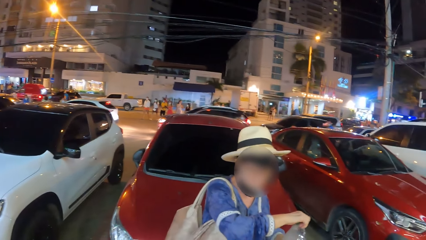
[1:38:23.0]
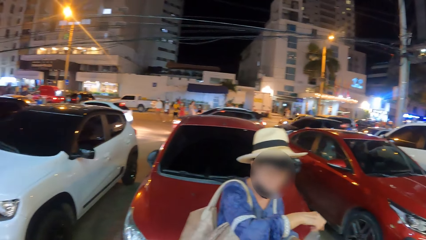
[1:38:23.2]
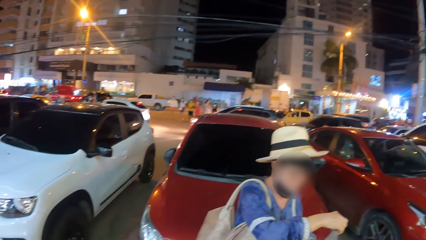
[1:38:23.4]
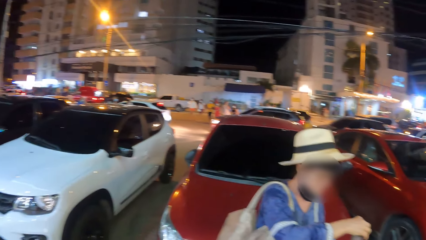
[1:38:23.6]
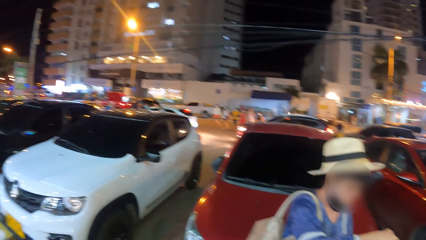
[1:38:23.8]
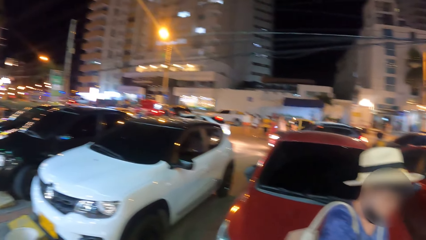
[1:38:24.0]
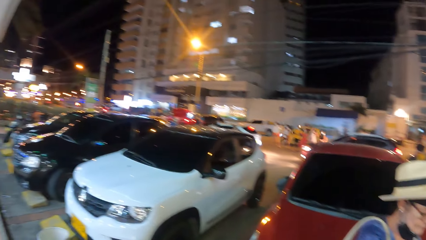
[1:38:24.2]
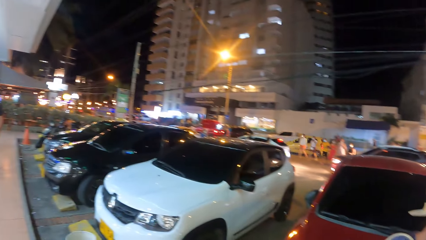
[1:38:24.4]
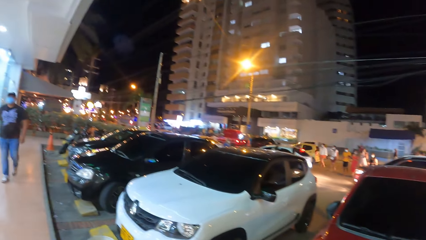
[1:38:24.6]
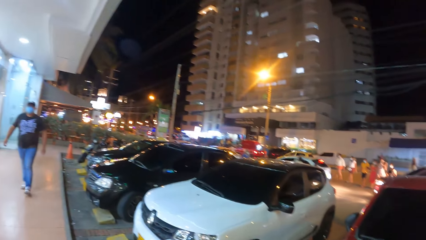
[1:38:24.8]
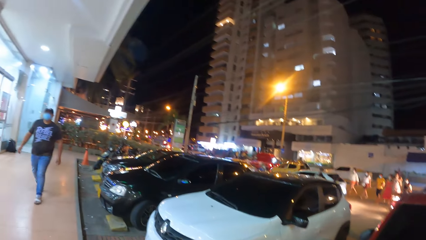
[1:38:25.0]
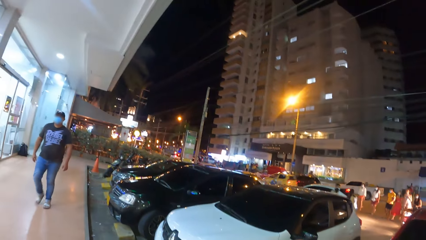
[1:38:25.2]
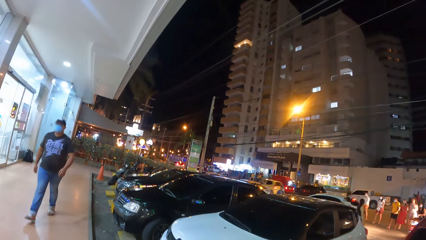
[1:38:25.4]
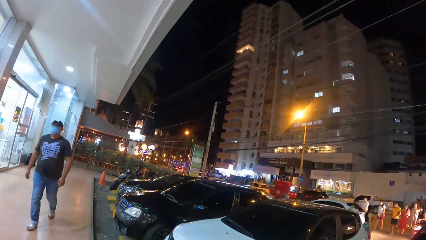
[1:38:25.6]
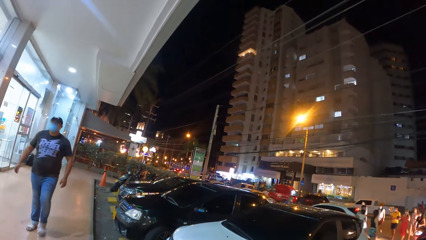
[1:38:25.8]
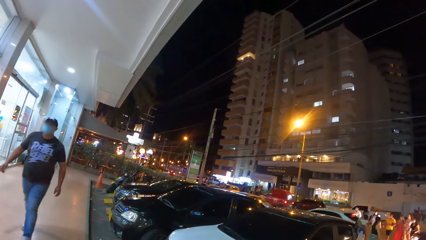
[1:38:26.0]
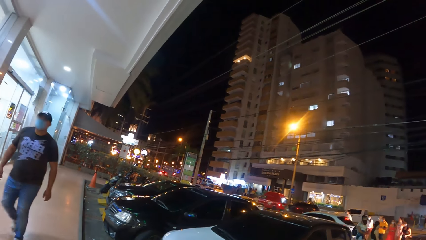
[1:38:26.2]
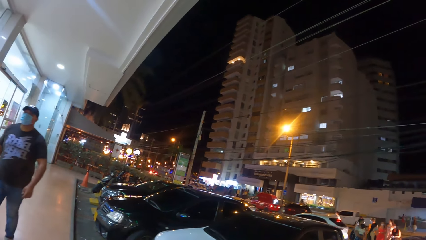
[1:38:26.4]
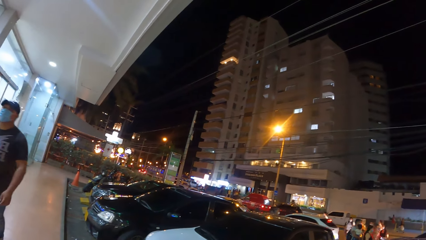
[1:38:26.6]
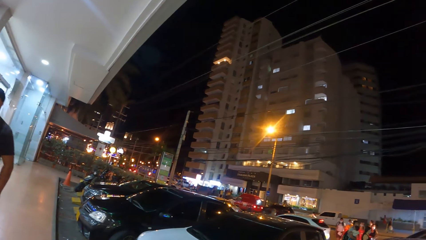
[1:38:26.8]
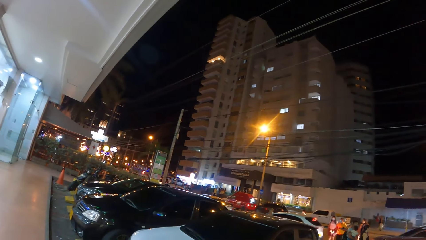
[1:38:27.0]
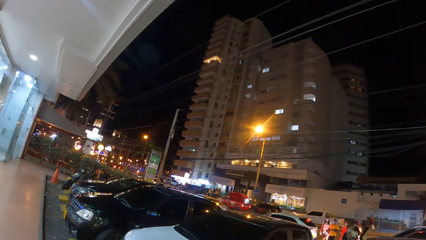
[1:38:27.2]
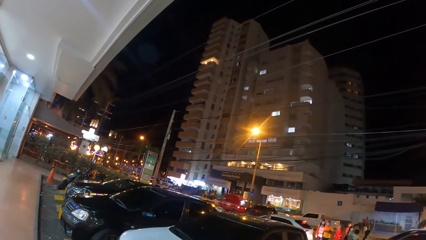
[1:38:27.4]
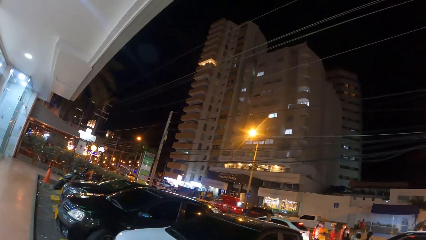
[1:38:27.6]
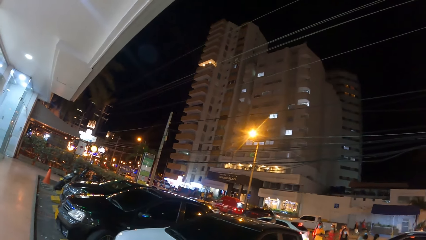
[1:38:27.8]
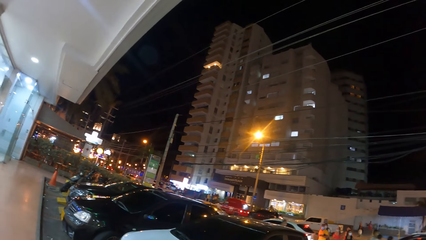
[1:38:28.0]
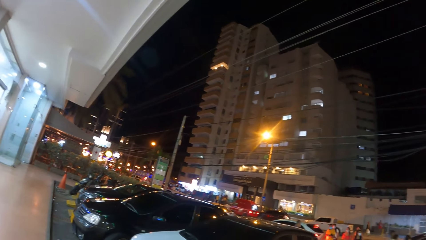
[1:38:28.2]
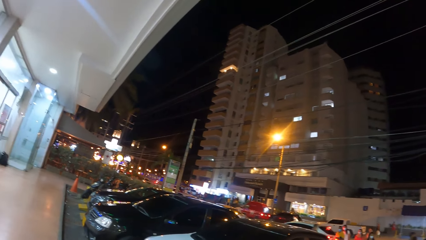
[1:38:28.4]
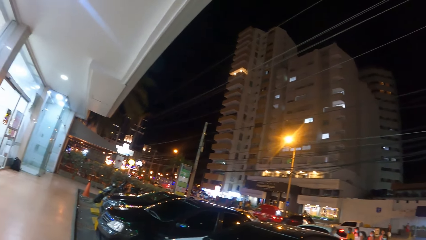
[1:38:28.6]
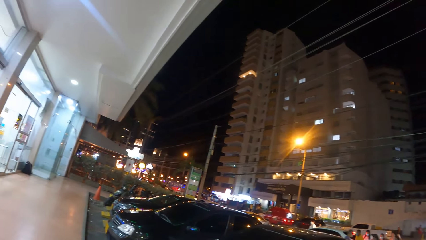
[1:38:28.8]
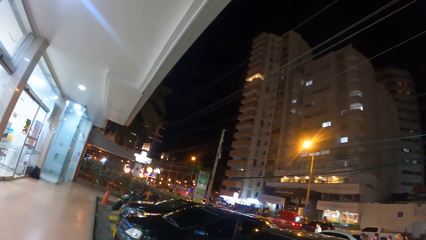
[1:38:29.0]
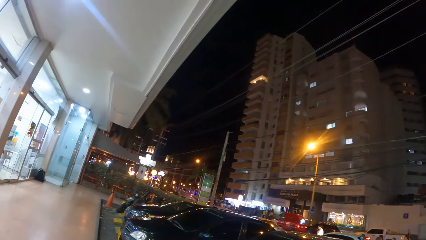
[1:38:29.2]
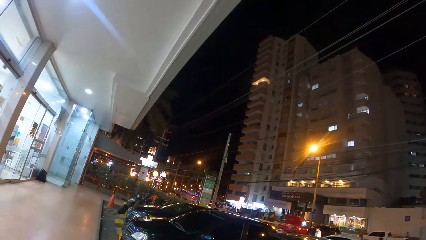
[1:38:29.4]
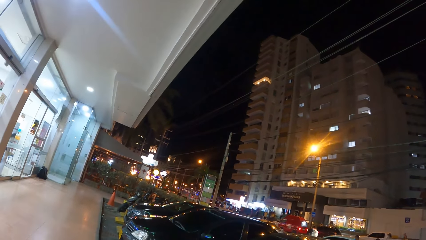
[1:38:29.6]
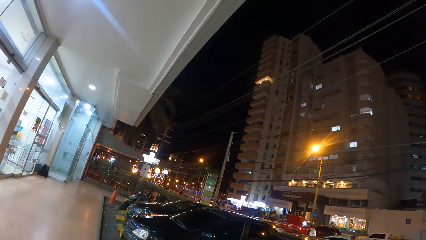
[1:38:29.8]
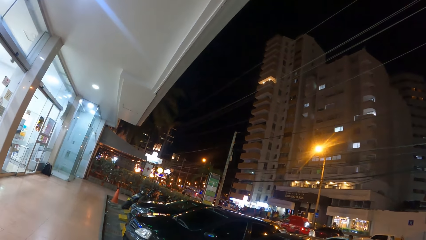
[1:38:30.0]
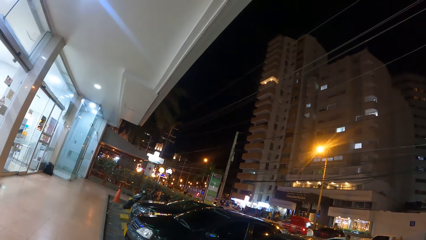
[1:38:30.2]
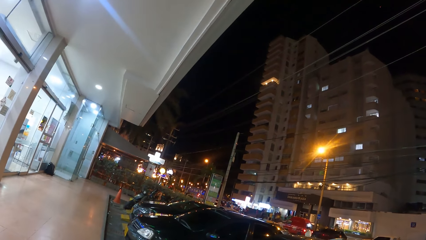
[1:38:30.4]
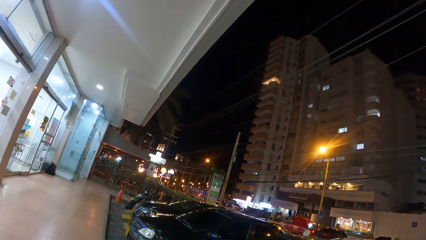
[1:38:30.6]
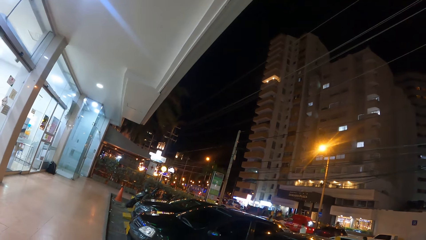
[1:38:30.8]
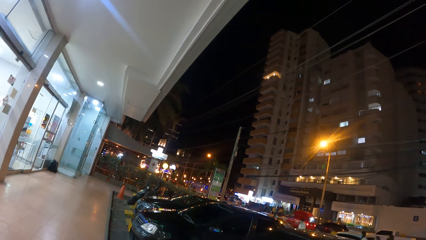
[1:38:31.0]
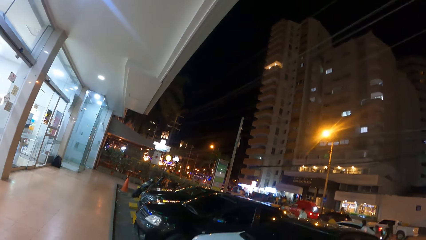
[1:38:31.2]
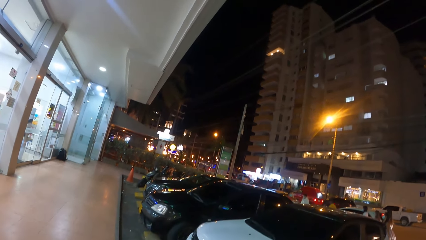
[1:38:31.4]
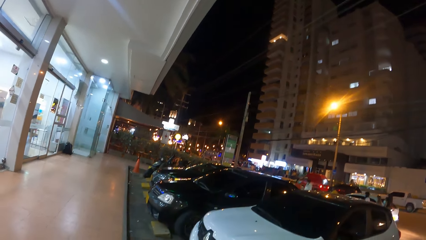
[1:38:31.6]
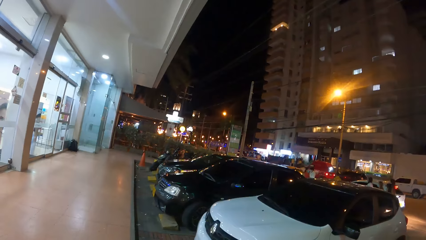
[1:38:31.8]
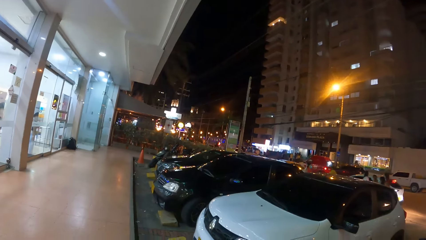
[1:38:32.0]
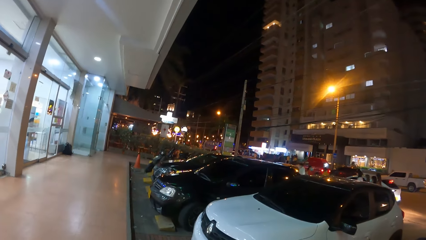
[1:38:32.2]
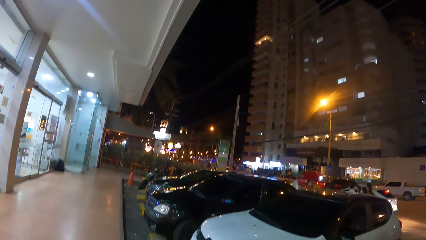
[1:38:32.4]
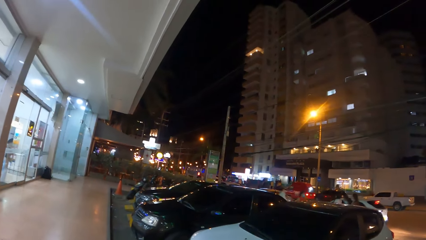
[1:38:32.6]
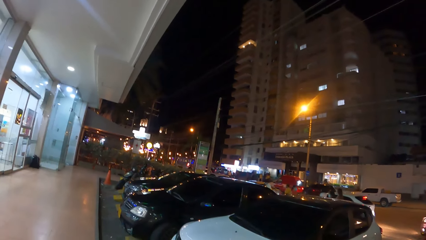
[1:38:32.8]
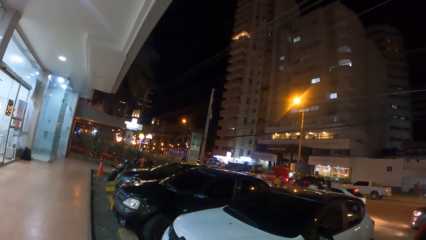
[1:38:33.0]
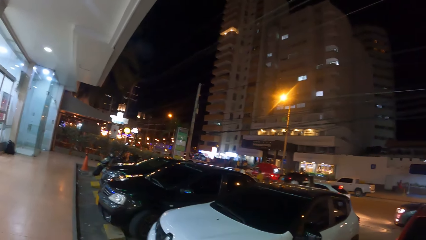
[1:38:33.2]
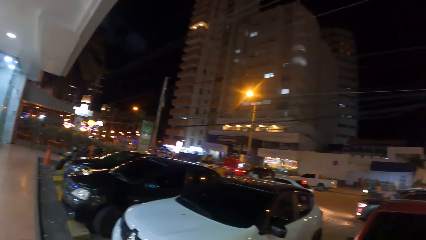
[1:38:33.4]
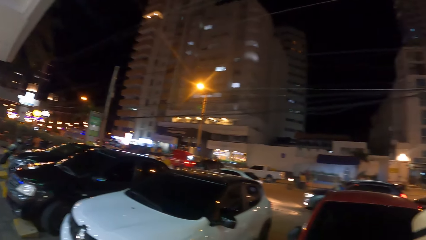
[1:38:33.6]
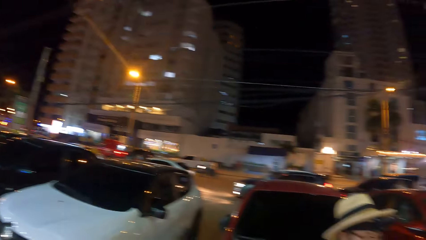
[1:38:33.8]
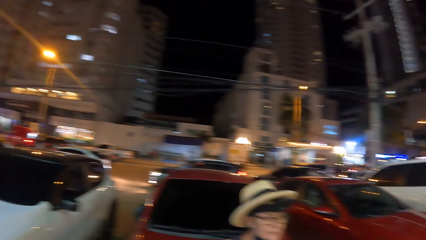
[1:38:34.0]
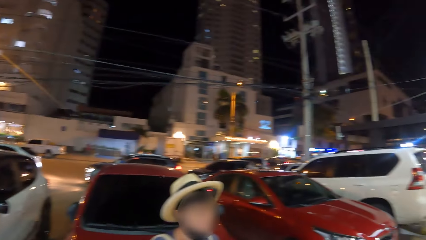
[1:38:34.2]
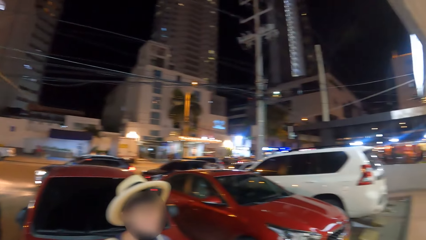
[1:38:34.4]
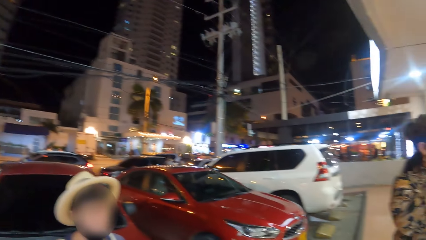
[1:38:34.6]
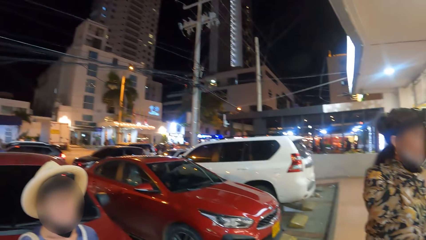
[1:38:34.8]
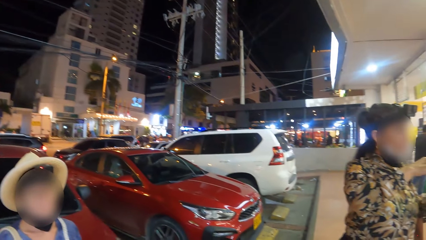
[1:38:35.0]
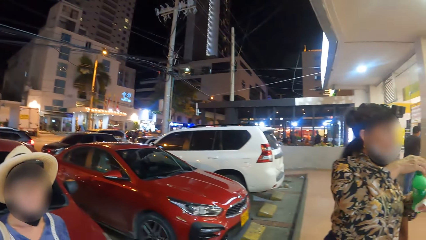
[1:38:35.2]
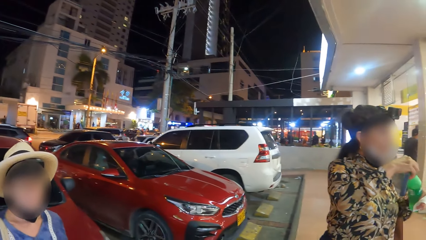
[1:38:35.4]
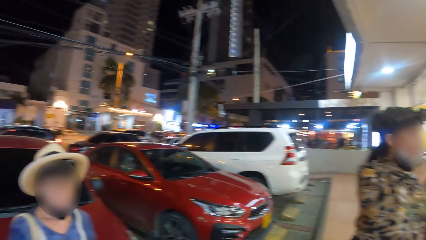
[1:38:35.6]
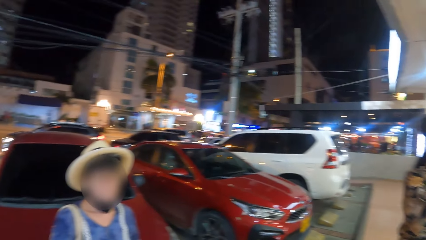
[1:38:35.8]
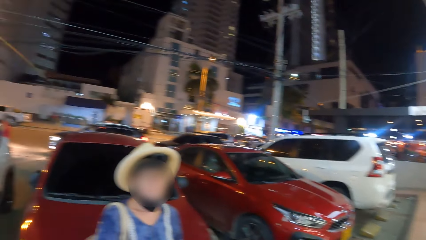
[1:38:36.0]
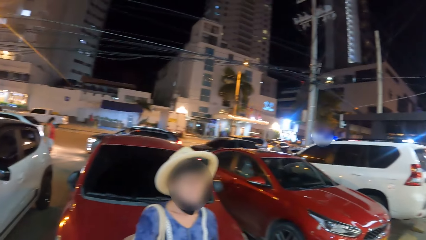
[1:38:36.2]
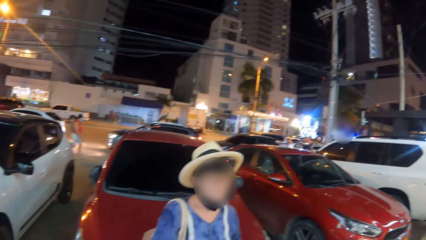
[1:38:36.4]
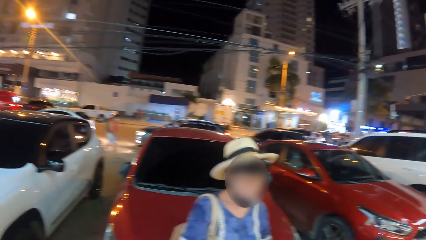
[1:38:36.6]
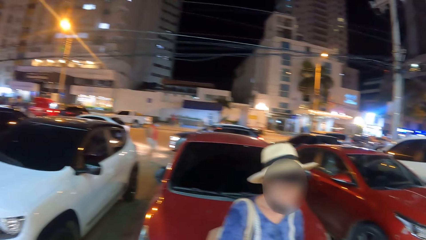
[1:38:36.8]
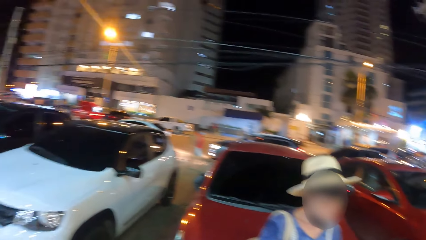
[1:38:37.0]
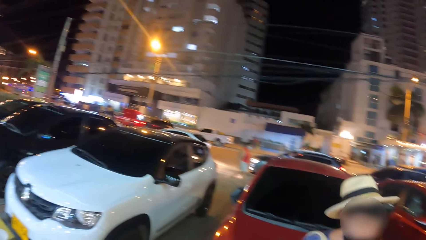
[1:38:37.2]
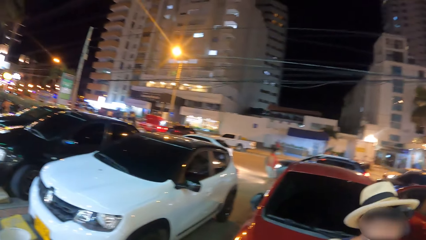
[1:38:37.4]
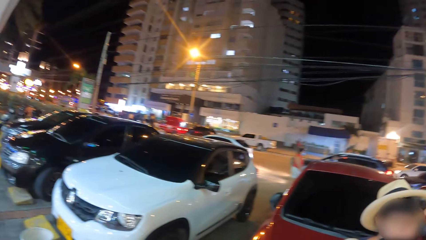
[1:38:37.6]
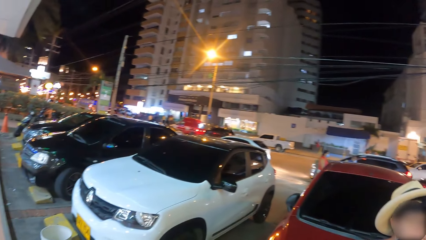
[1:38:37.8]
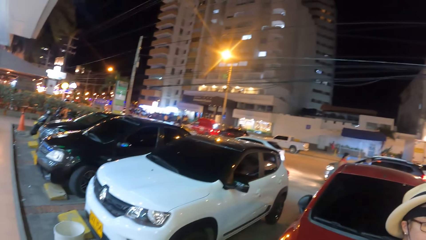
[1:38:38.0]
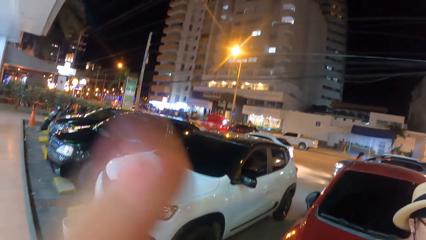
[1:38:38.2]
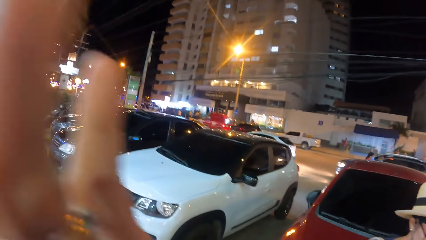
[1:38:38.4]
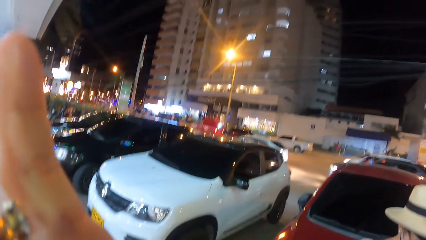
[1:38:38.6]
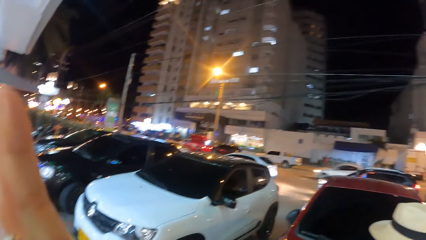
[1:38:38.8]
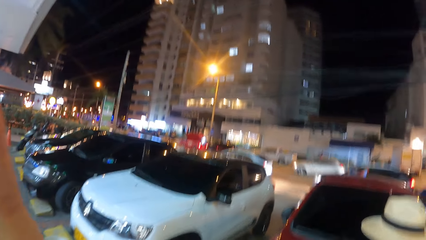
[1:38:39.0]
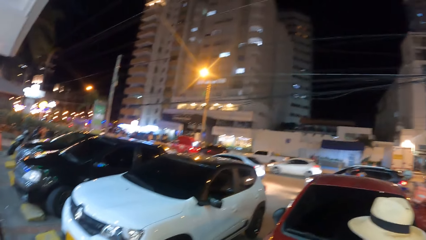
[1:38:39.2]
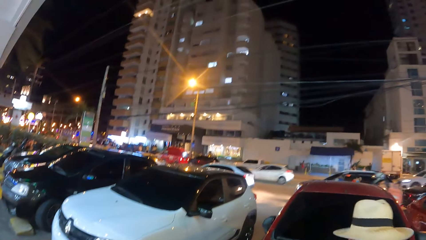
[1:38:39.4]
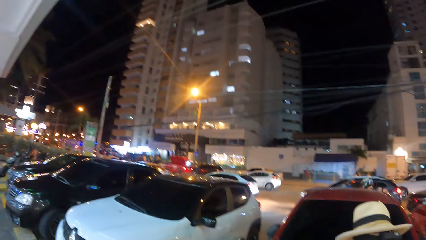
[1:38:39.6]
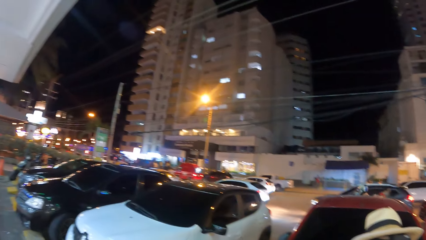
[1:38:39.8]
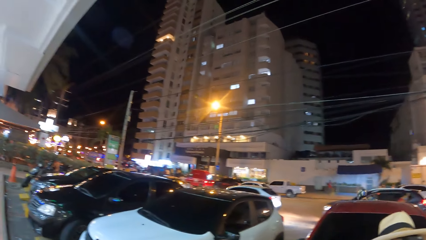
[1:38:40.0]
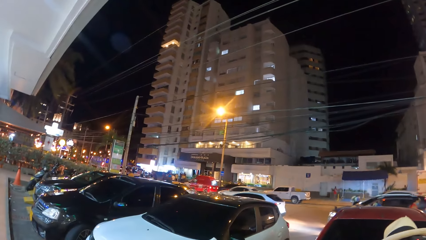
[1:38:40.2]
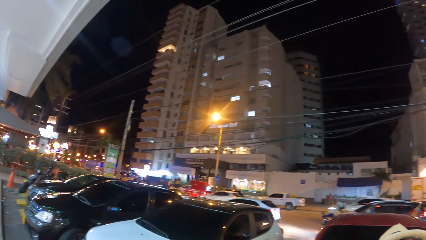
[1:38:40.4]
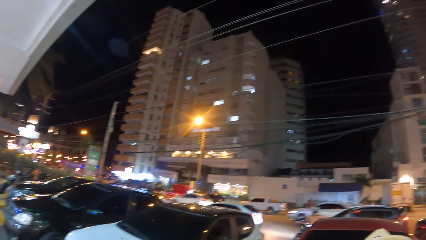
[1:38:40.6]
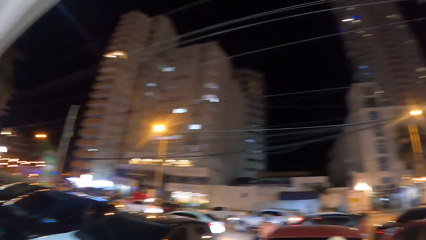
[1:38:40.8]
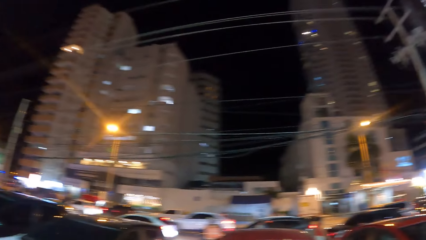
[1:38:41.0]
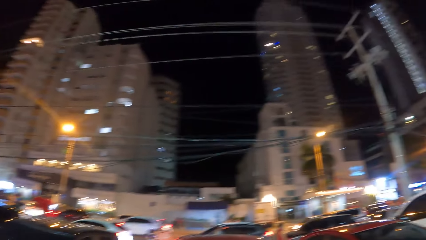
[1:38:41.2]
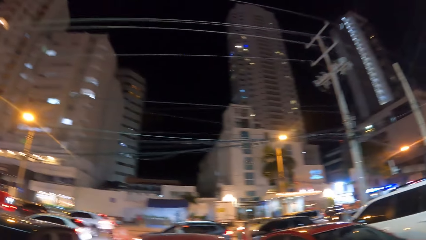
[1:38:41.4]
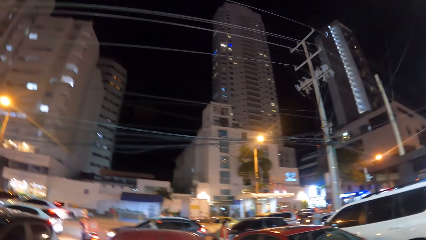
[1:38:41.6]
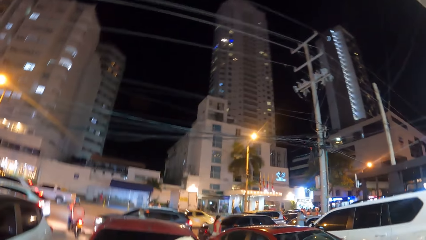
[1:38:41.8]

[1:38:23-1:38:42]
The camera wearer looks at a person. The person opens the bottle. The camera wearer looks around. They look at the person. They look around. They look at the person. They look around. They look around again. They lift the hand up.
